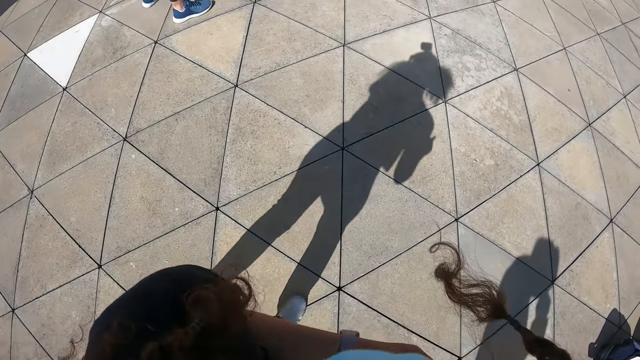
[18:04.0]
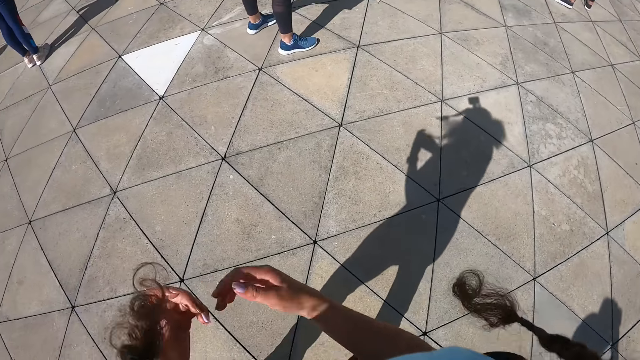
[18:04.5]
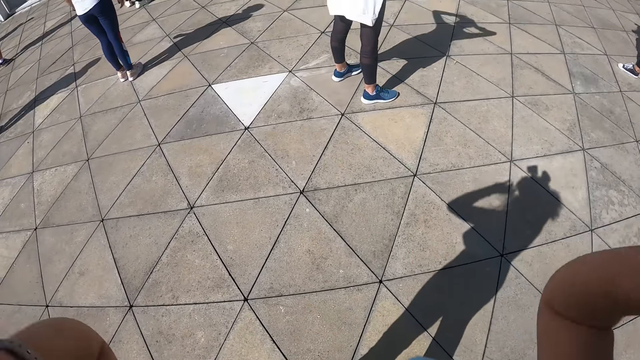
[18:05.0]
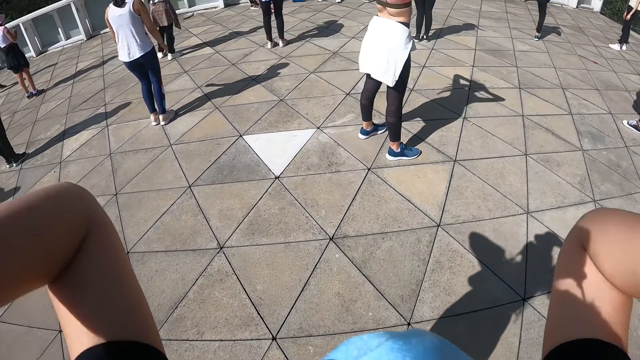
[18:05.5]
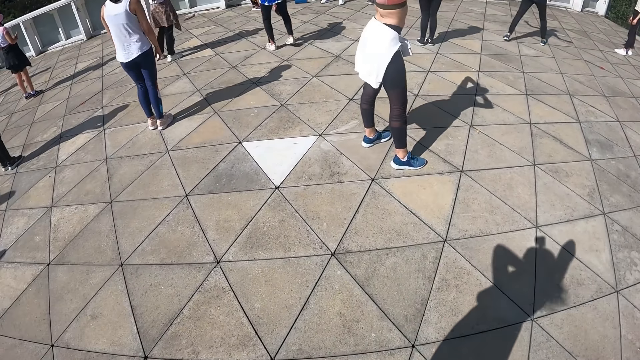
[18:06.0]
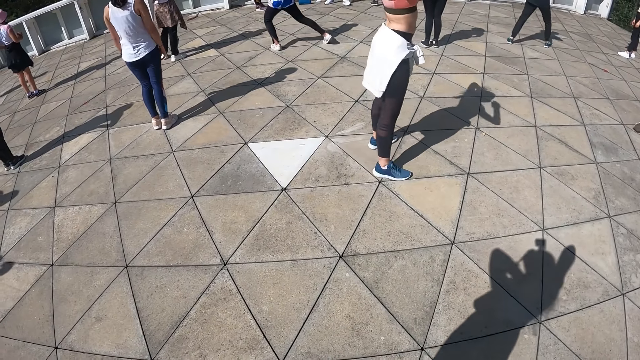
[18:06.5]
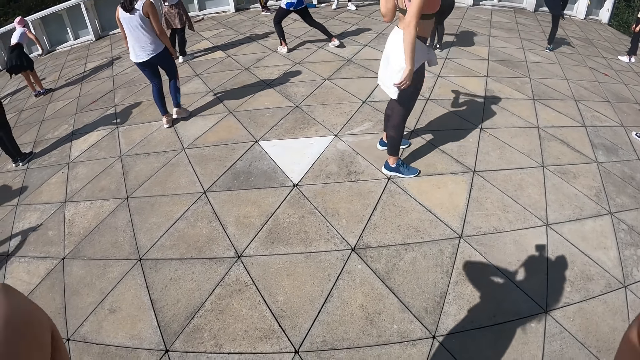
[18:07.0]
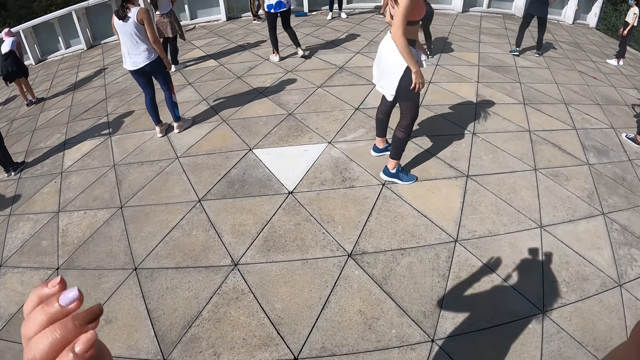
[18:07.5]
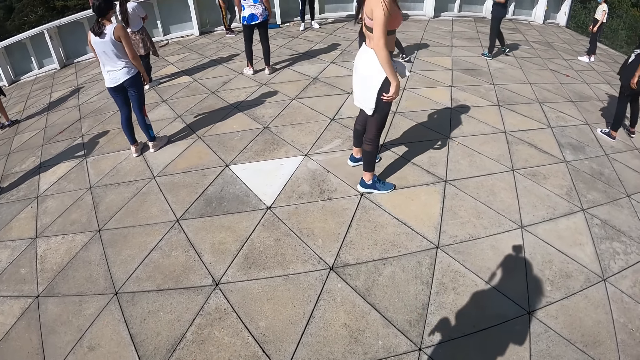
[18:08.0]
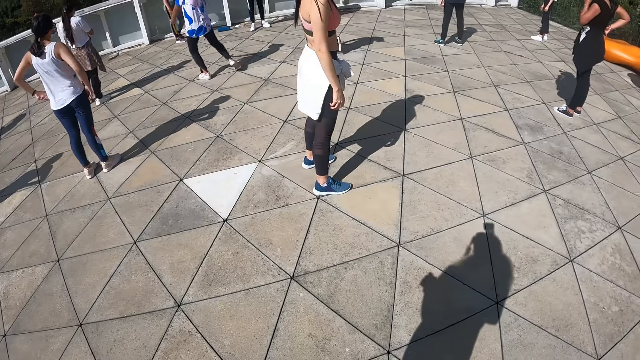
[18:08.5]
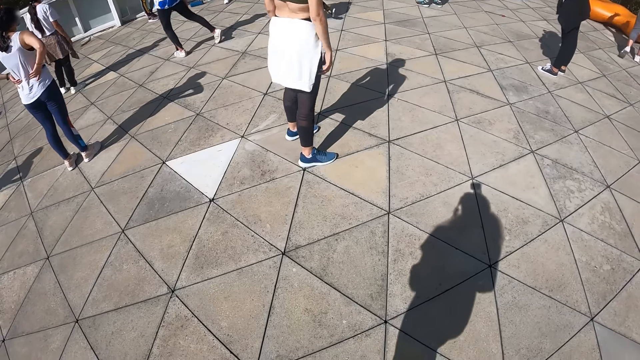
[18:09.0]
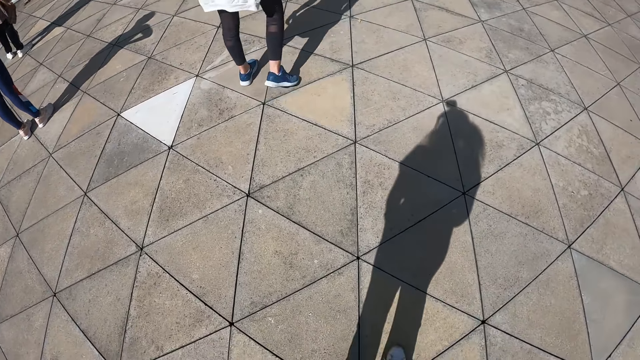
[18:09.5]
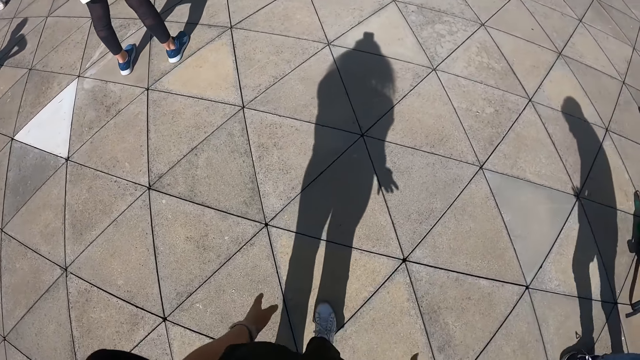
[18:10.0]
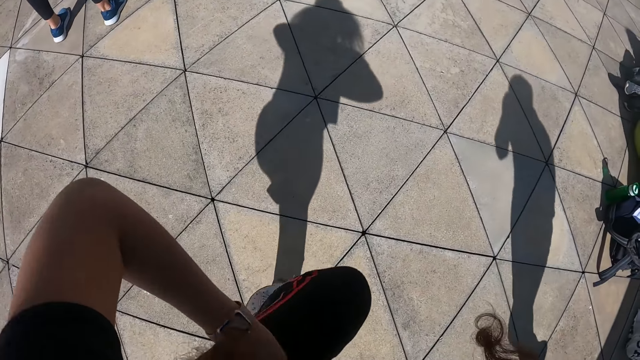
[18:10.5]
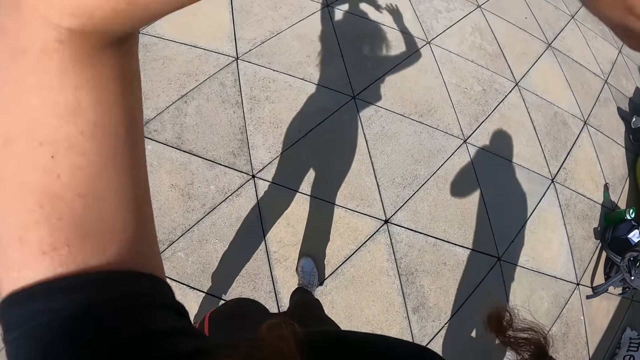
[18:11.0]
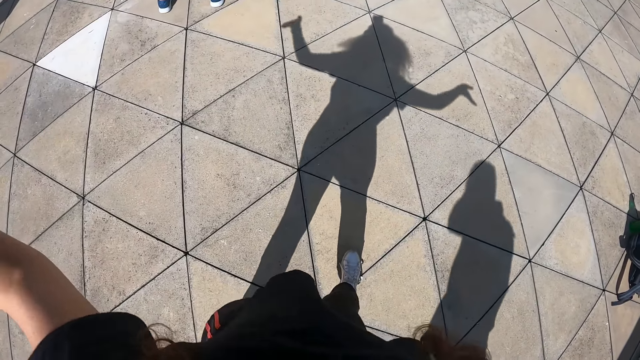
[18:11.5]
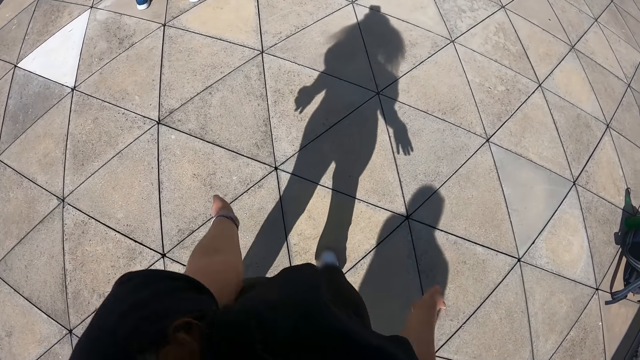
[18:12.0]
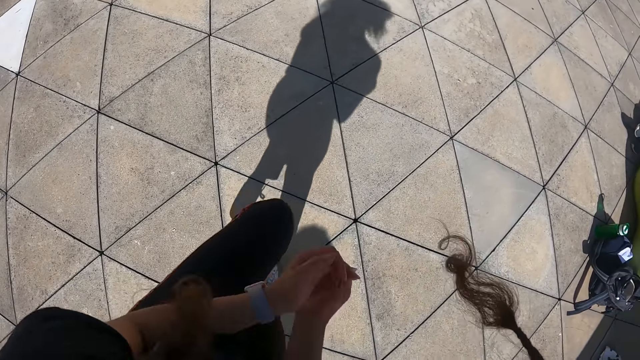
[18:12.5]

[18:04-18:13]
The camera wearer touches her face with both hands. She touches her hair with her hands. She dances.

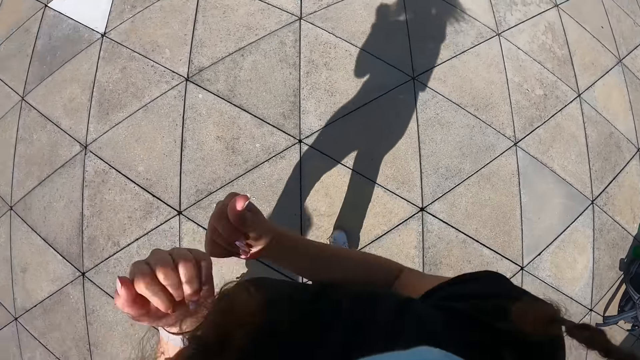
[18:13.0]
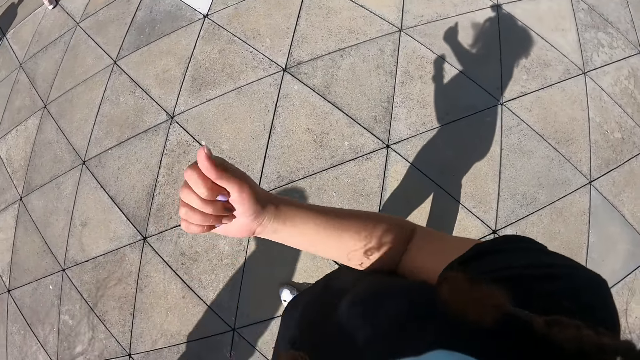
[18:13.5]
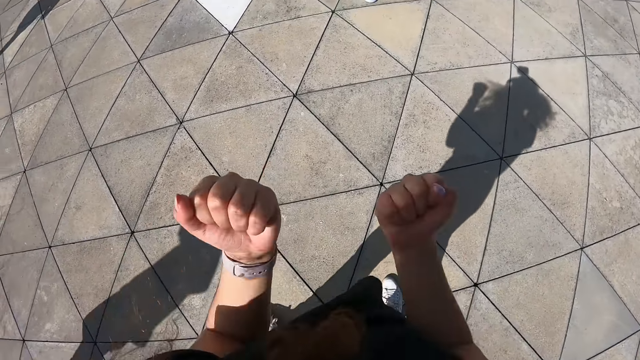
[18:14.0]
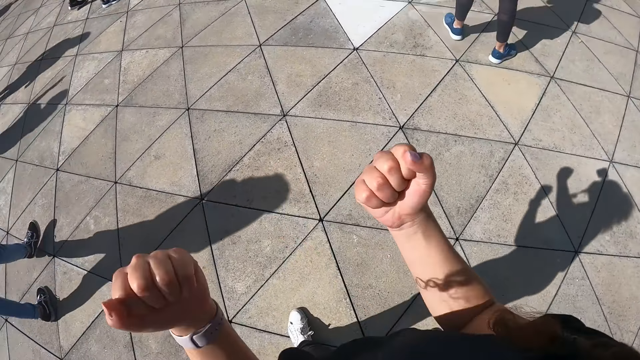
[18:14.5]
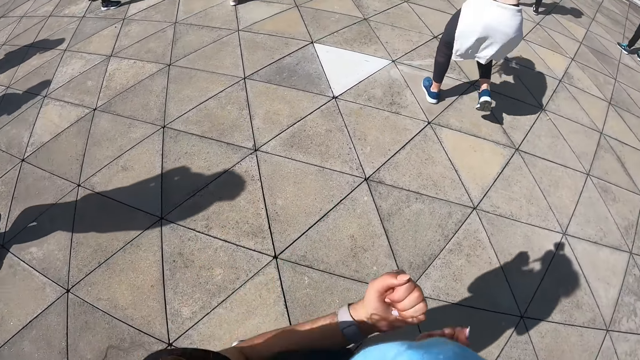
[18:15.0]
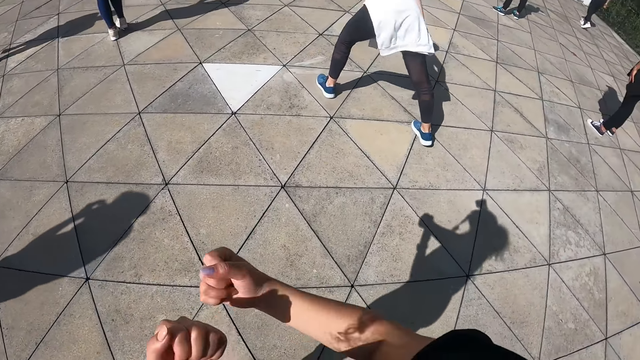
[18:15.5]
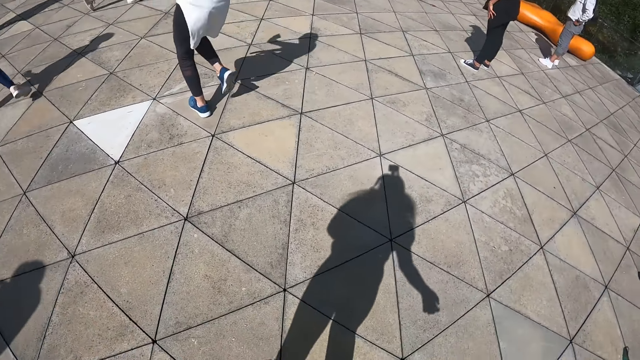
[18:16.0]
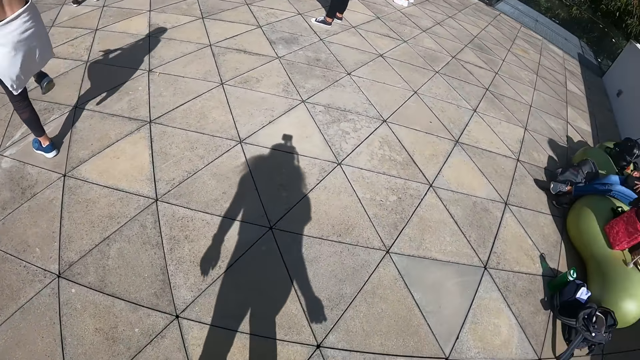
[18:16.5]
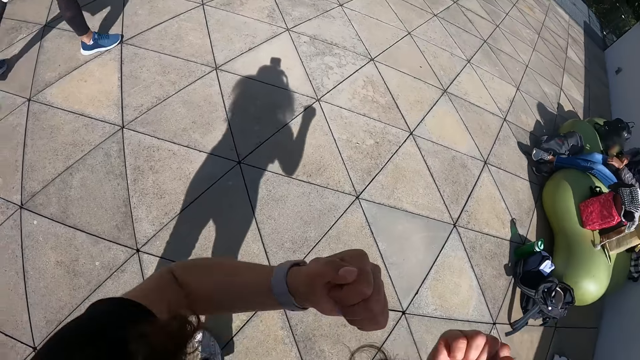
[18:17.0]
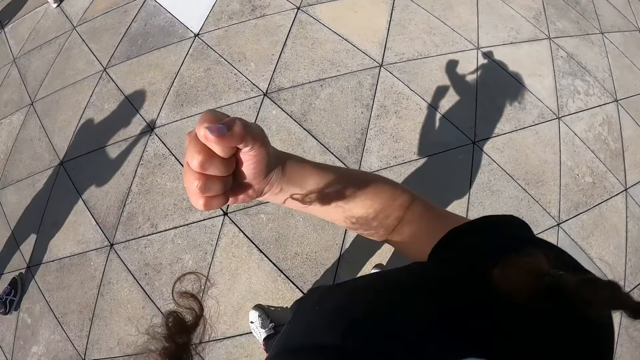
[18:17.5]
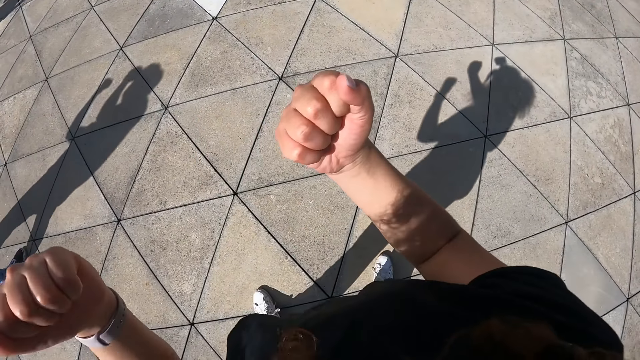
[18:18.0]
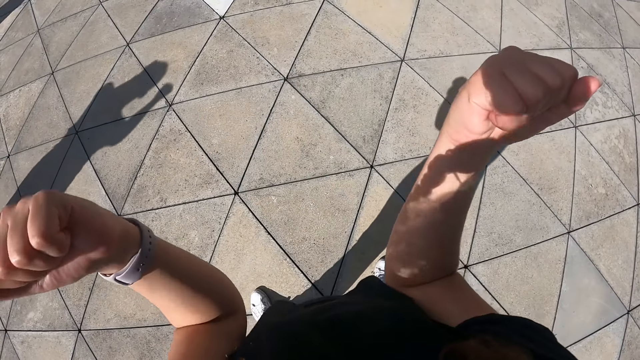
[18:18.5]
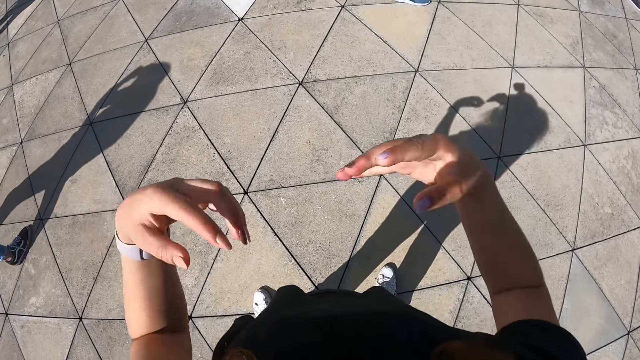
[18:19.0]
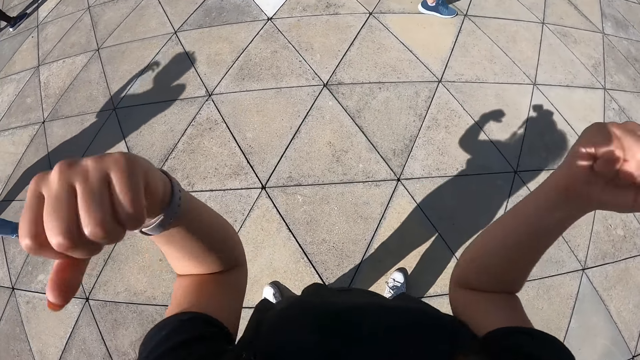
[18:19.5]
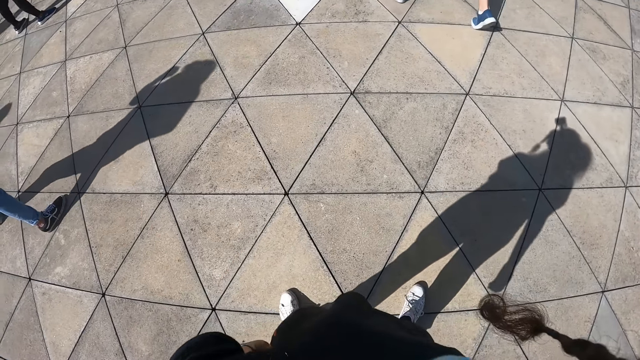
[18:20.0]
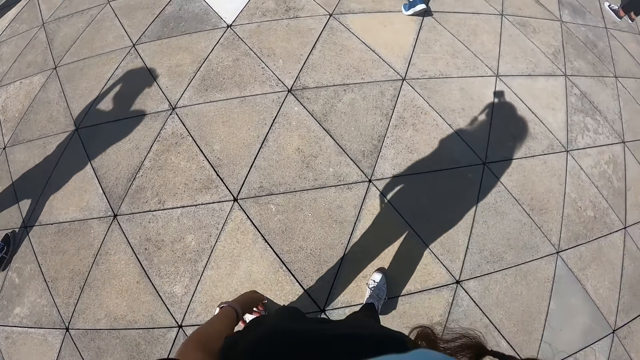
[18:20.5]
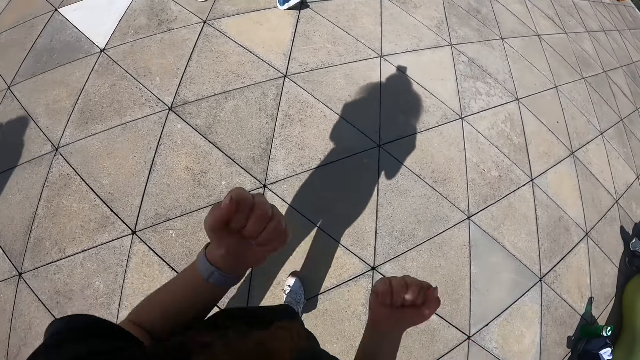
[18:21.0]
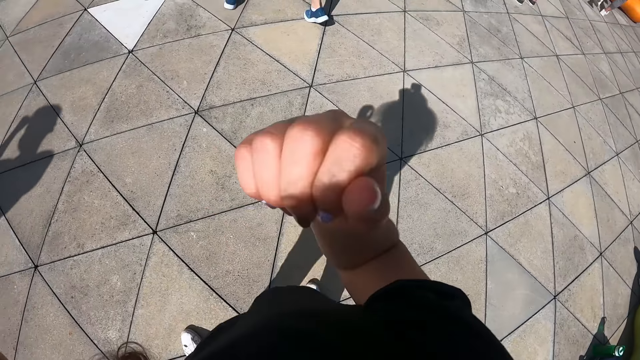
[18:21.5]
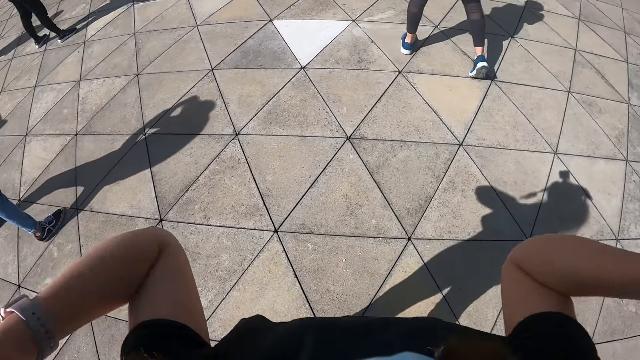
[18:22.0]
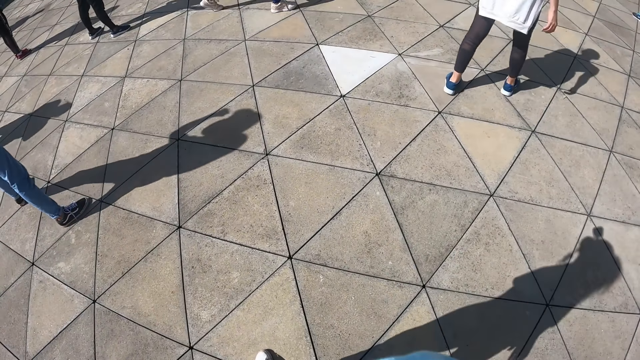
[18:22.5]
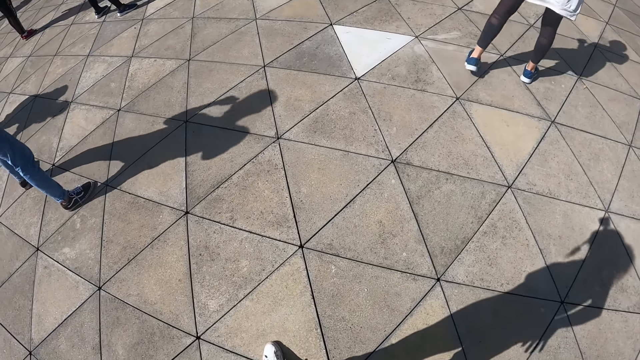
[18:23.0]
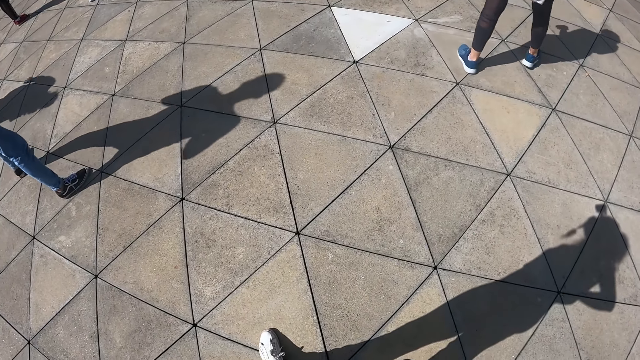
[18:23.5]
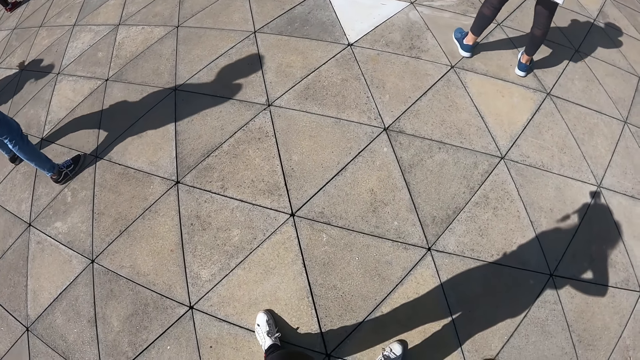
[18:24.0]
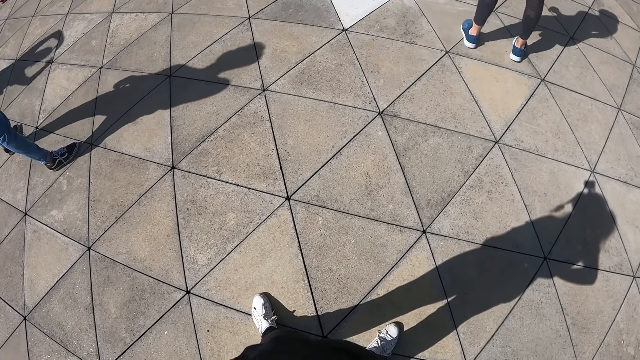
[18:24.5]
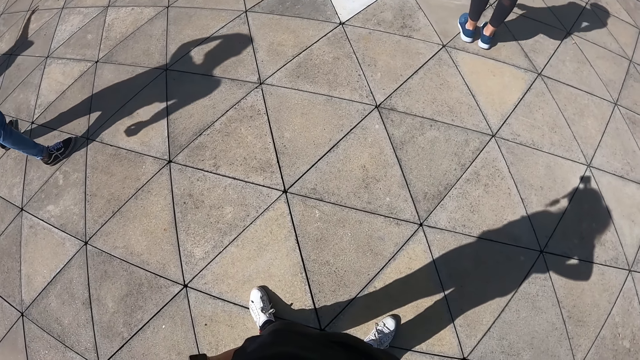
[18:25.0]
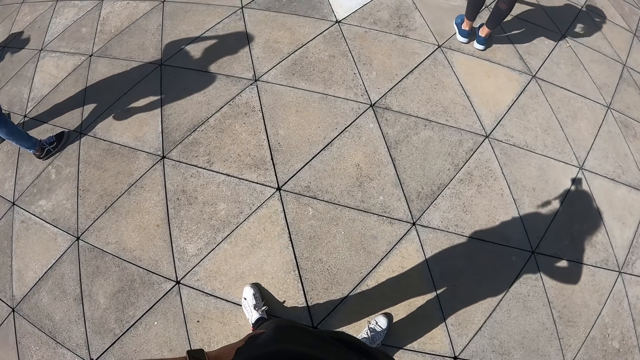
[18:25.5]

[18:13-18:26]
The camera wearer stretches her hands with force. She moves both hands to the left on the workout area. She exercises outside. She moves both hands to the left again. She places her hands on her waist. She stands outside on the workout area.
